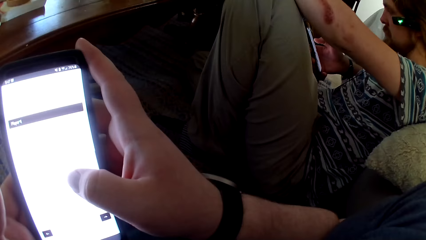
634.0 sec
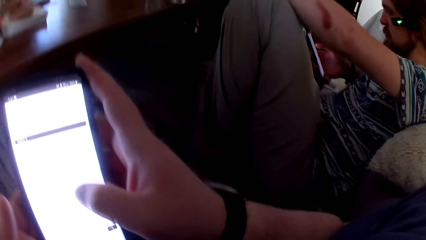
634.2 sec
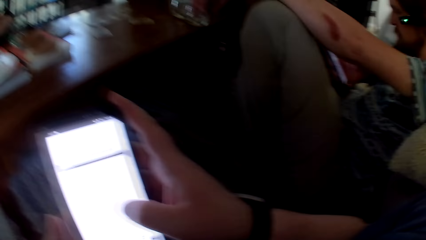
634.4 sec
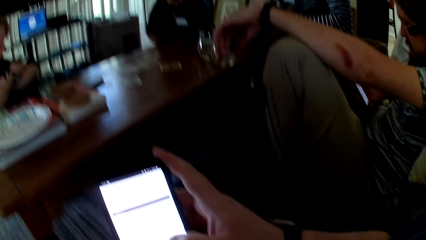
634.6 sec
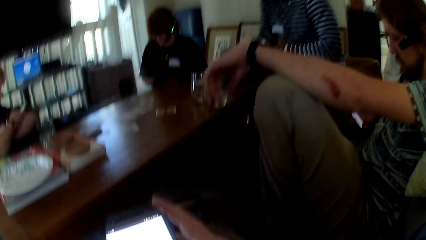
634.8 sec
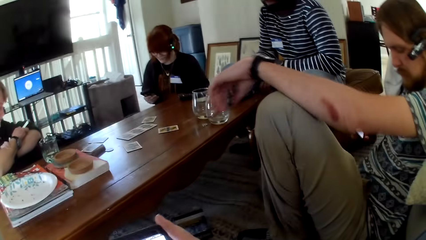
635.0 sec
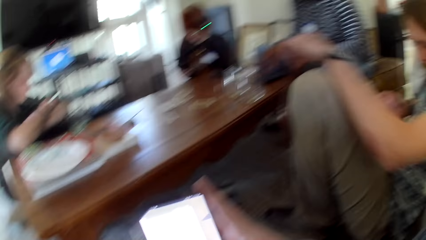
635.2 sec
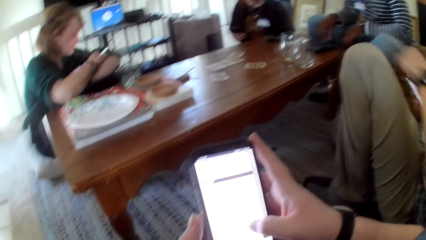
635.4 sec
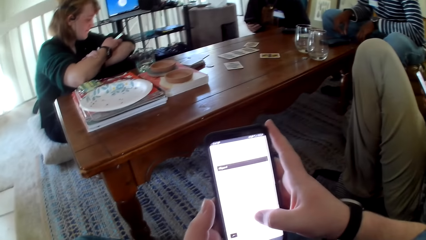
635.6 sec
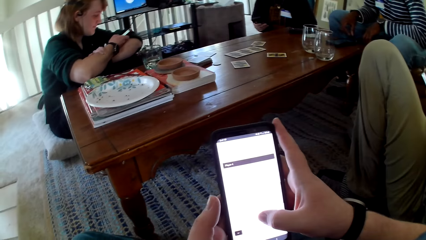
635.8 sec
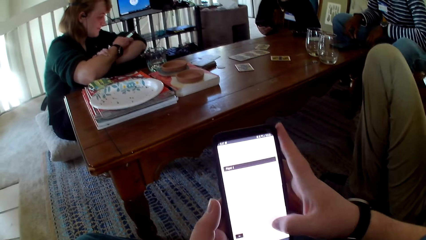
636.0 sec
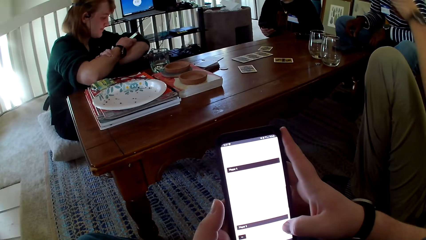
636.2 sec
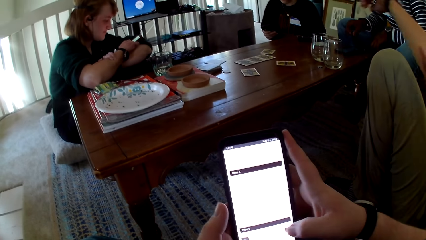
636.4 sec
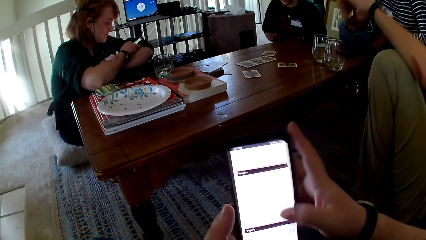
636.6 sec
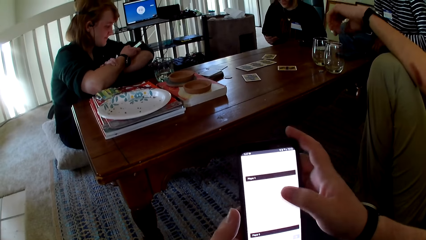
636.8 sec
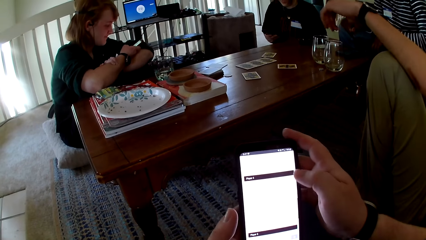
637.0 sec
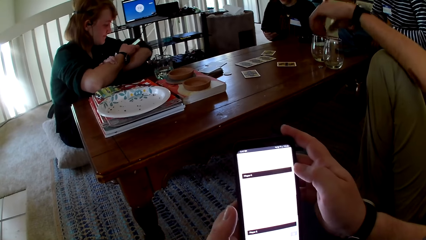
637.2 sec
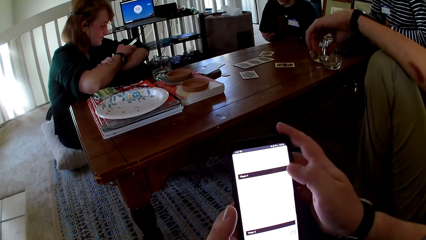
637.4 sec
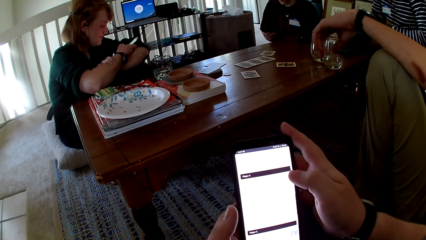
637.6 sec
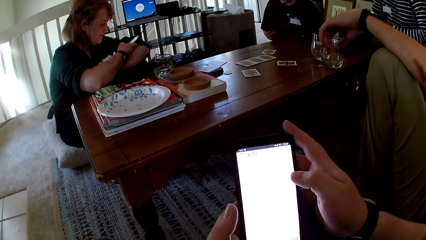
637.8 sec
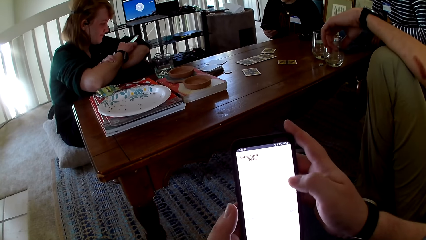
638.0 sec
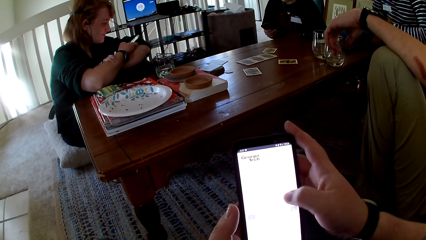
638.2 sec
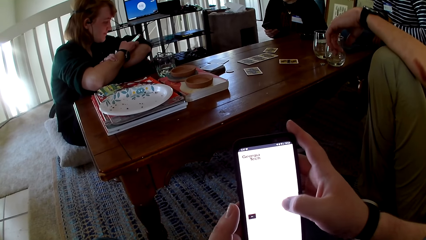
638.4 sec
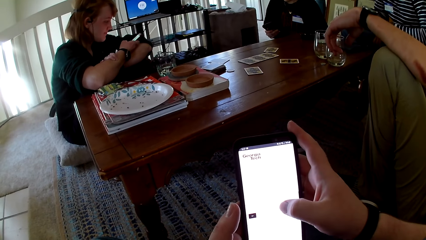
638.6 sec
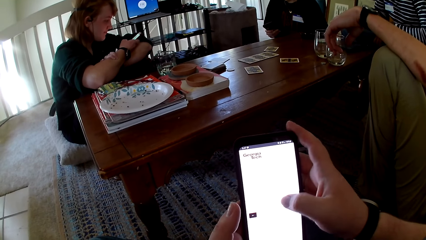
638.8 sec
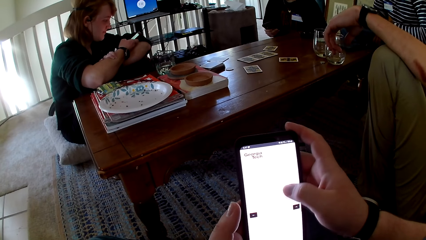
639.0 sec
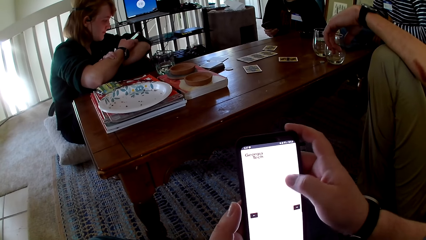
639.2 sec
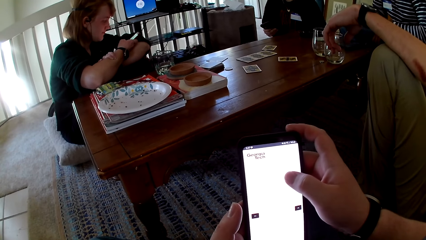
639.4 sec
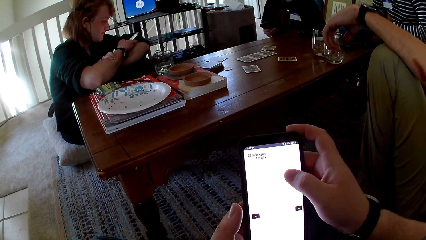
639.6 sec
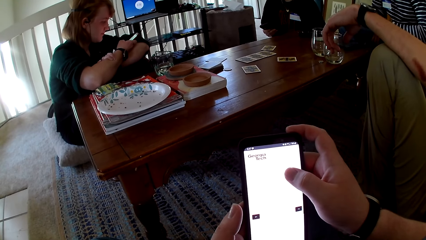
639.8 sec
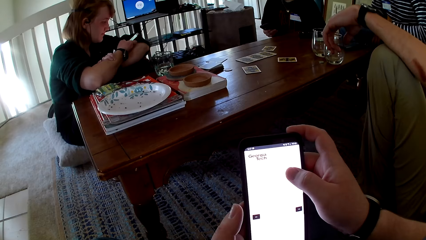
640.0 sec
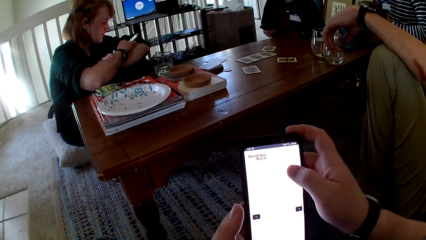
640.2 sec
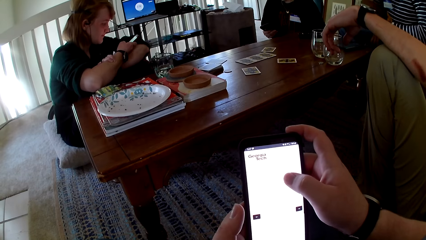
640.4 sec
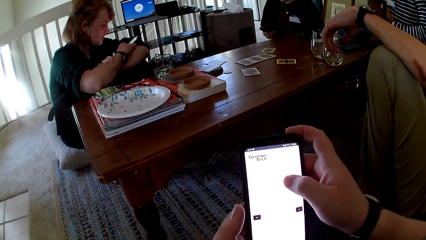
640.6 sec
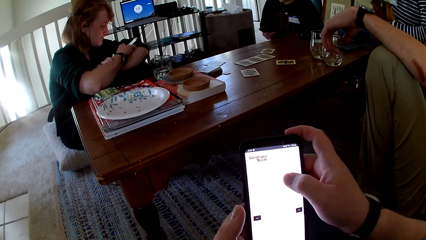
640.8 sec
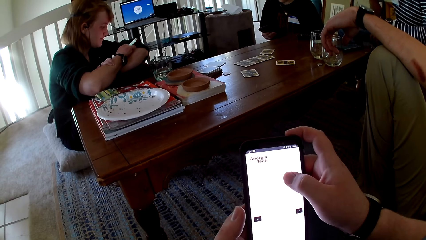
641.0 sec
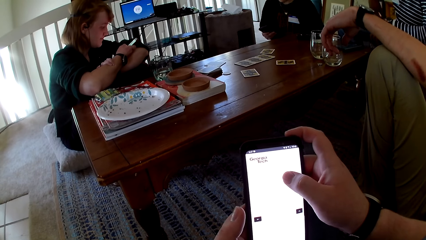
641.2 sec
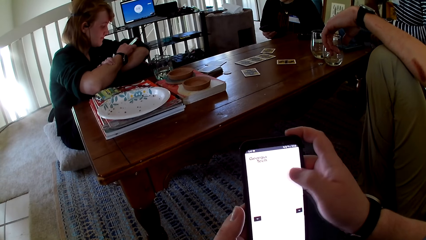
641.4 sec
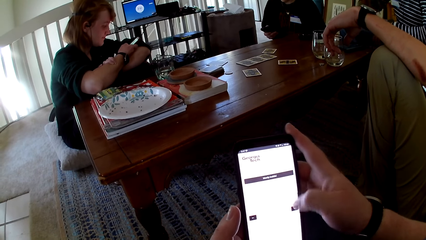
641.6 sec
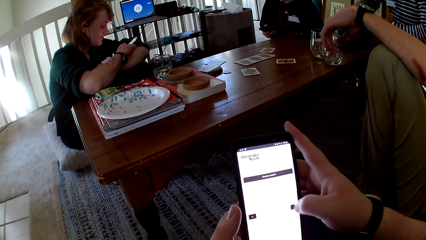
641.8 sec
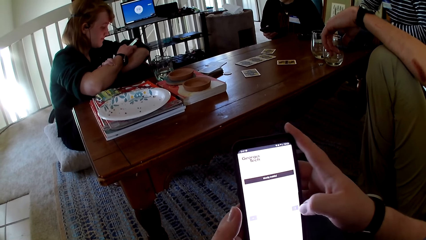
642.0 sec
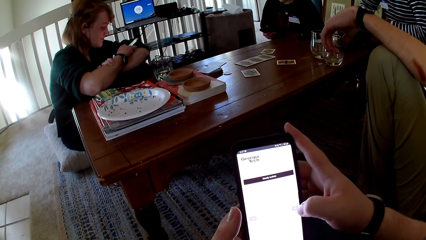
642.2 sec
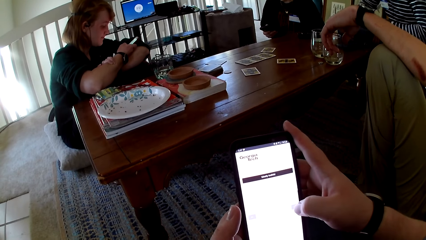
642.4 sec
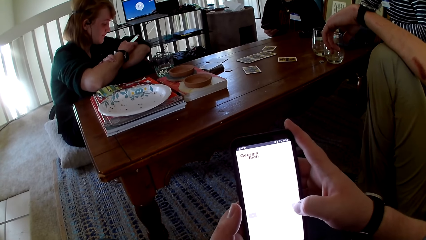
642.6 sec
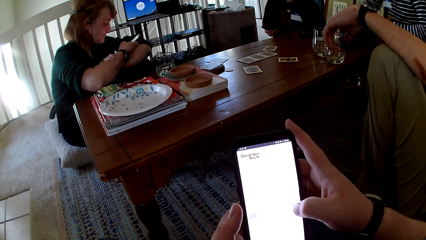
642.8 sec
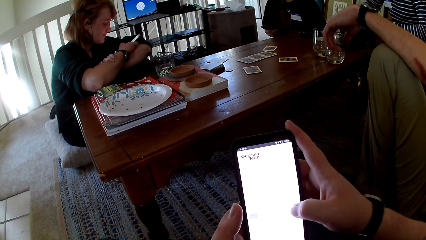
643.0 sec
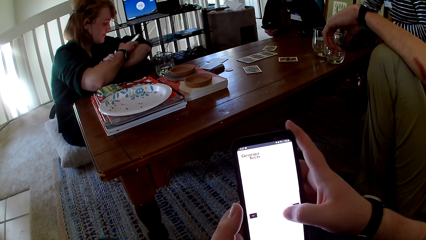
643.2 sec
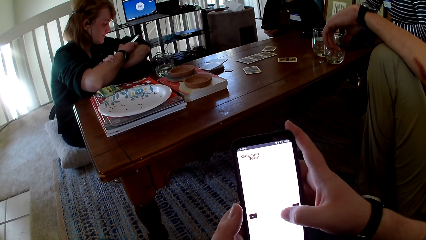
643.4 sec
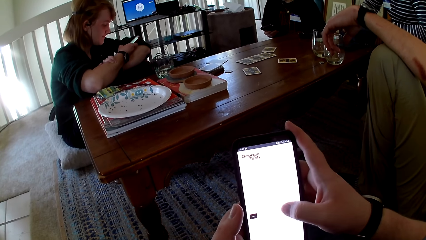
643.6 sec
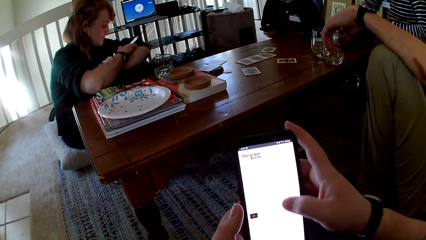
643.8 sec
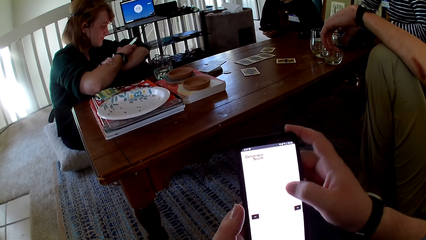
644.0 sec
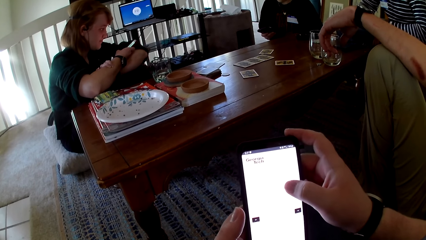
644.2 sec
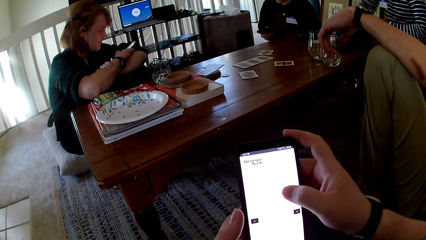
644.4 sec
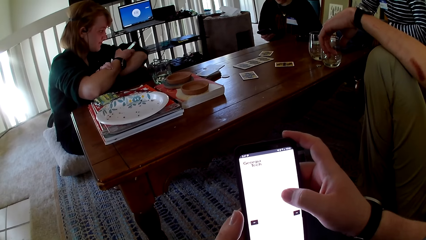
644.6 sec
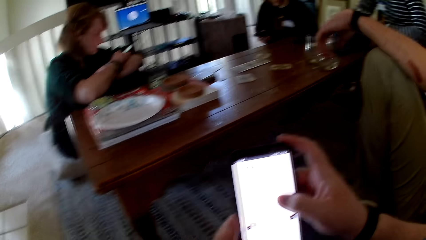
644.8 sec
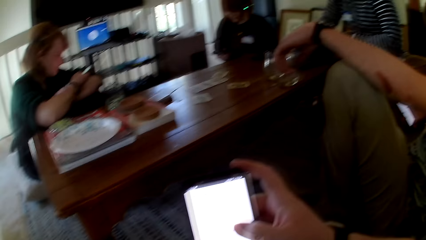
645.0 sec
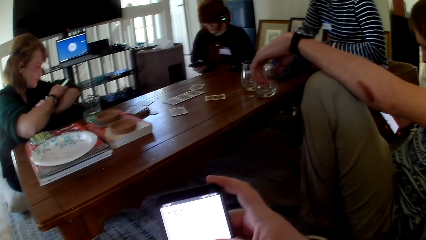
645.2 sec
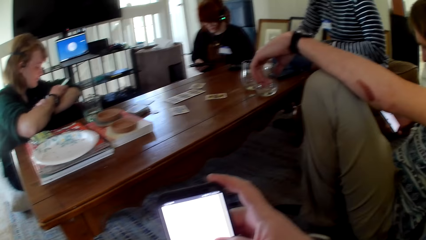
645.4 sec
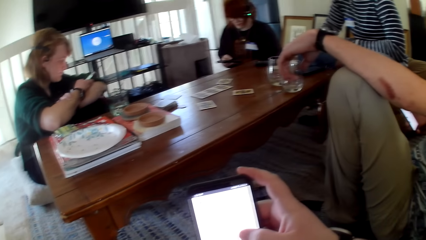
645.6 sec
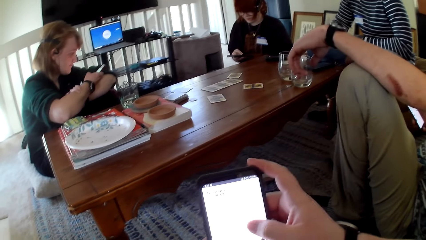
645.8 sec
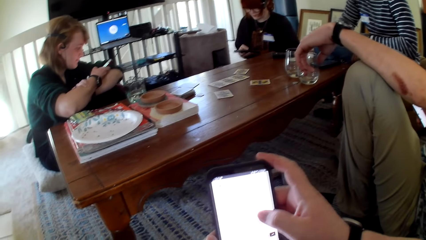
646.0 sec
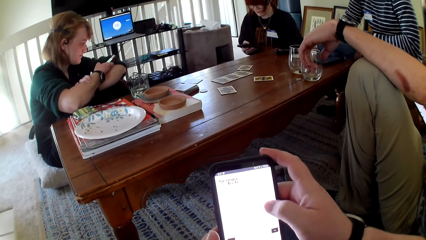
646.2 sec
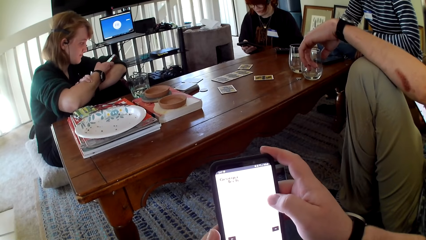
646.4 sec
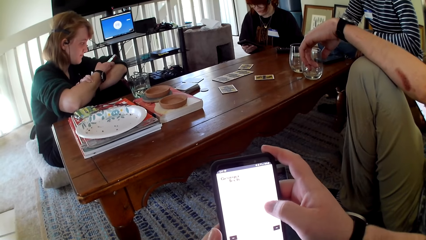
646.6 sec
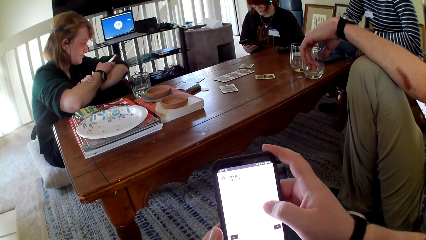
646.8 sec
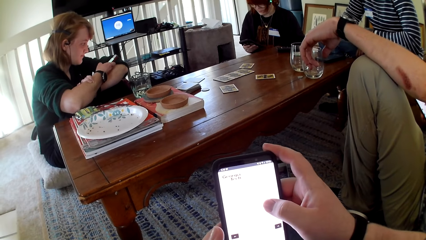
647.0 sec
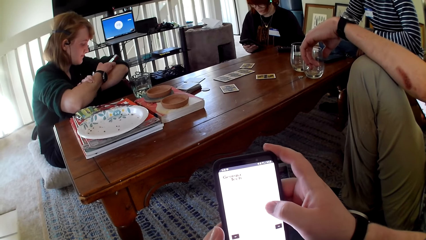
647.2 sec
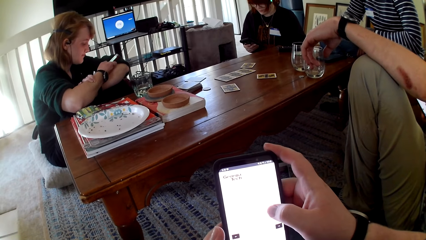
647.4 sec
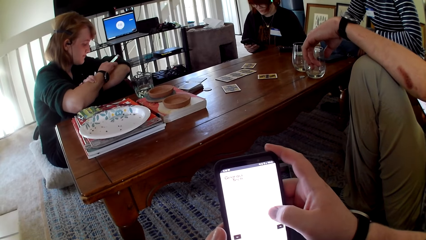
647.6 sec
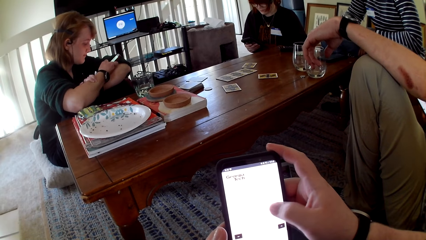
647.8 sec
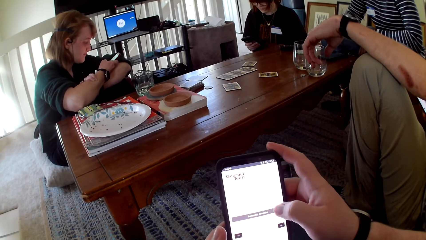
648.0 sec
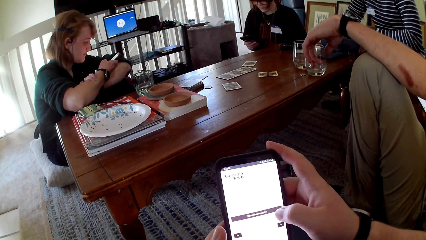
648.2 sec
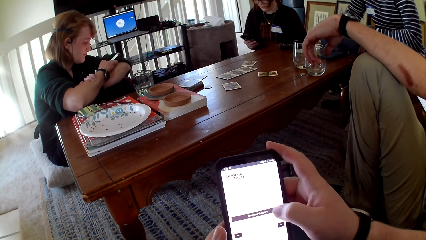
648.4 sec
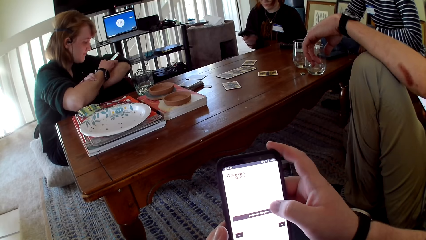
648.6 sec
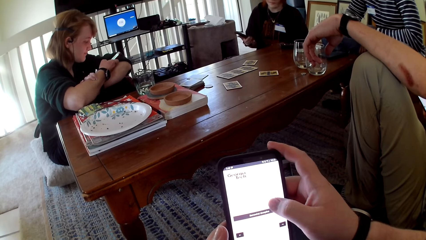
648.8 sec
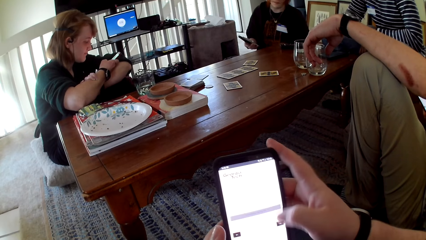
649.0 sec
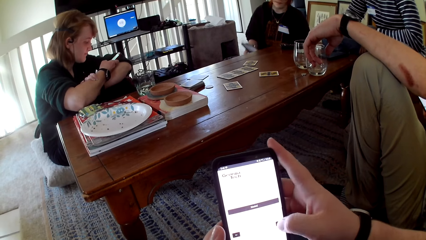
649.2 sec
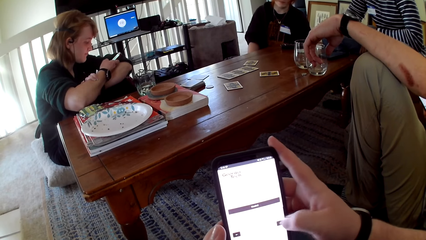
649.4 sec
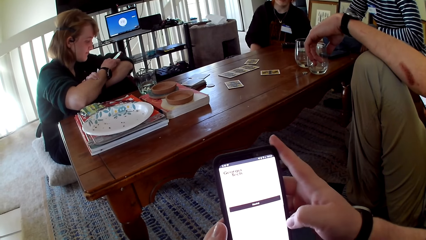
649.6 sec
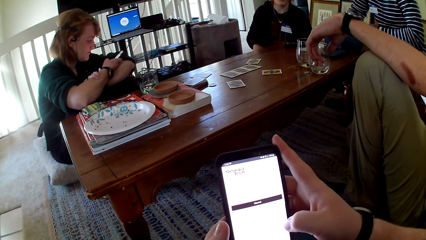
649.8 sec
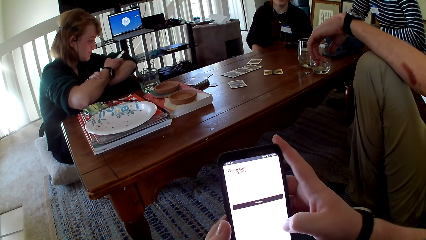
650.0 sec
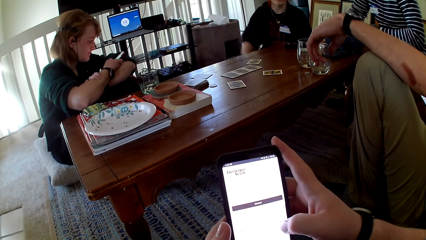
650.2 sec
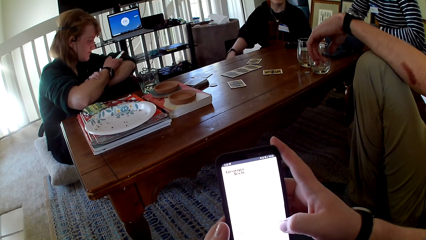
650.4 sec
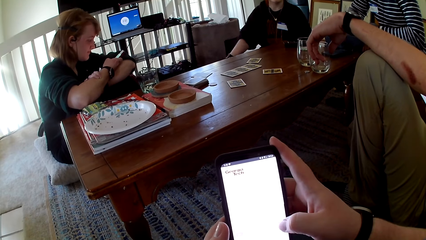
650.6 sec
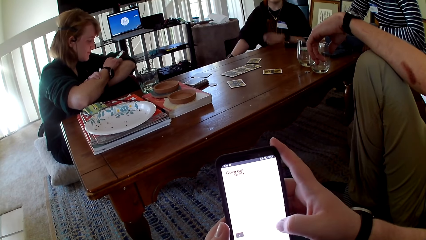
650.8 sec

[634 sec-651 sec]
A person touches a phone. A man pulls his hand off the knee. The camera wearer operates the phone with both hands. They touch the phone. The man puts his hand on his knee. The camera wearer operates the phone with both hands. Another person touches a phone. The camera wearer touches the phone. The other person touches the phone.
